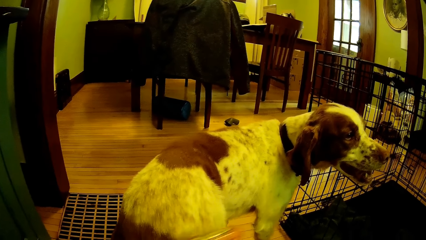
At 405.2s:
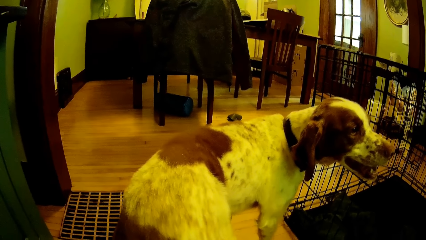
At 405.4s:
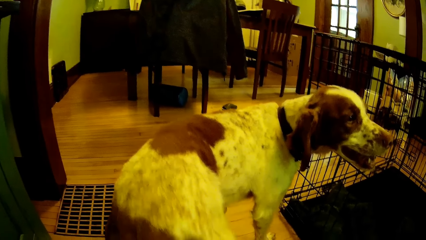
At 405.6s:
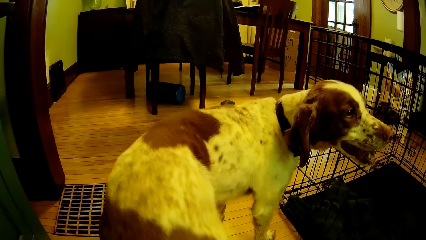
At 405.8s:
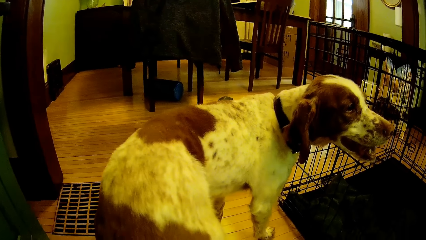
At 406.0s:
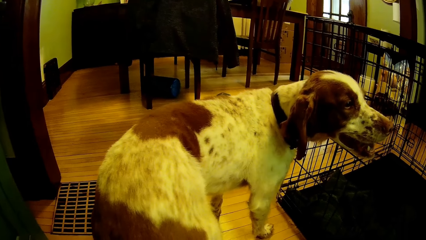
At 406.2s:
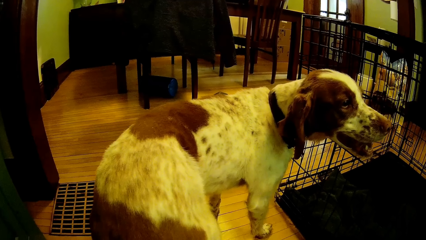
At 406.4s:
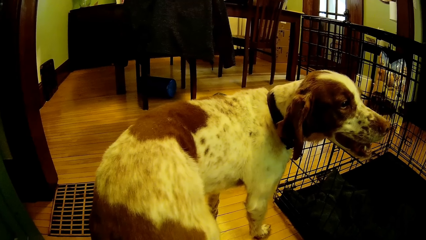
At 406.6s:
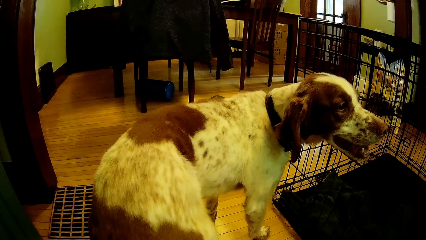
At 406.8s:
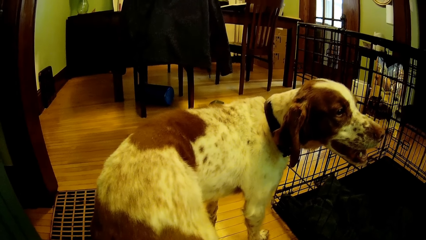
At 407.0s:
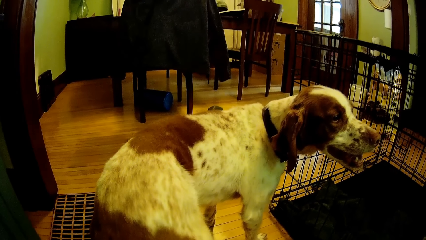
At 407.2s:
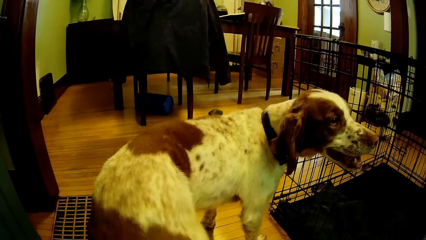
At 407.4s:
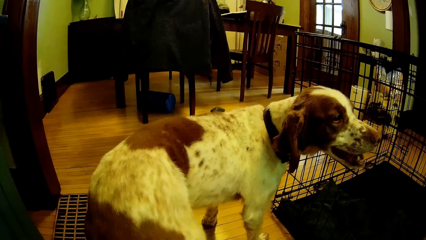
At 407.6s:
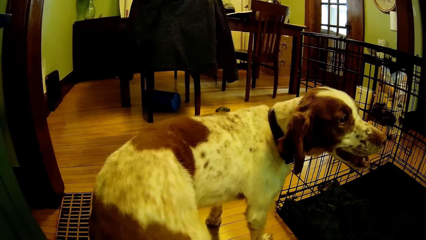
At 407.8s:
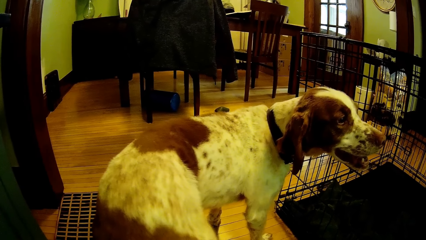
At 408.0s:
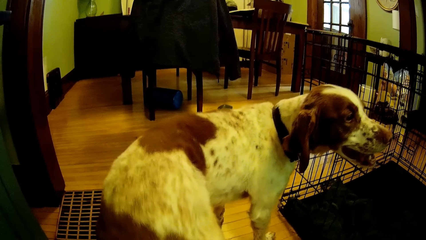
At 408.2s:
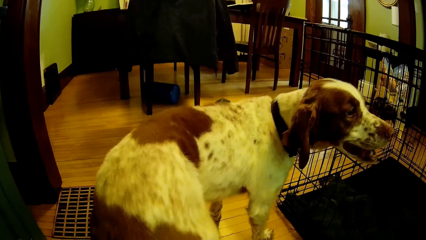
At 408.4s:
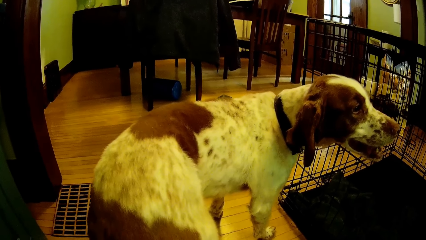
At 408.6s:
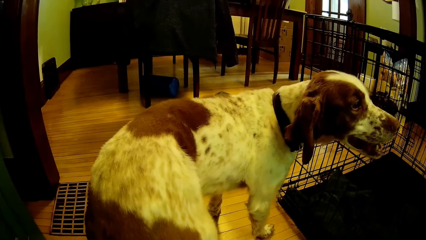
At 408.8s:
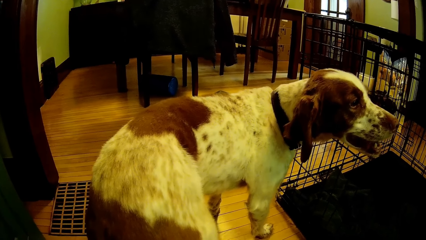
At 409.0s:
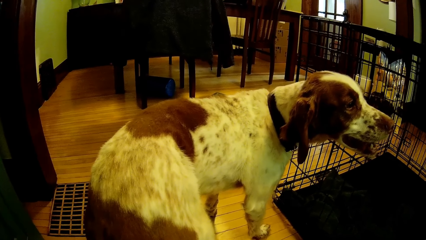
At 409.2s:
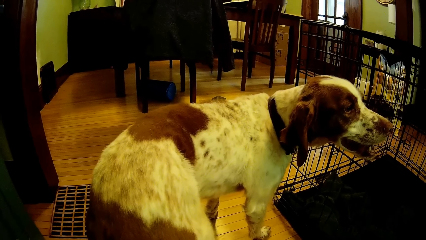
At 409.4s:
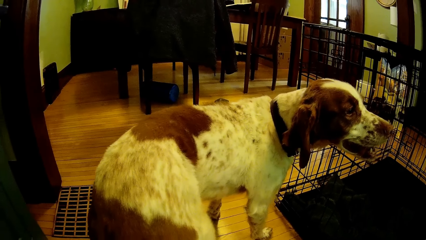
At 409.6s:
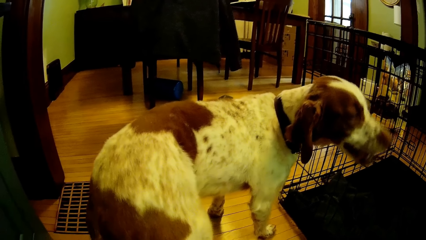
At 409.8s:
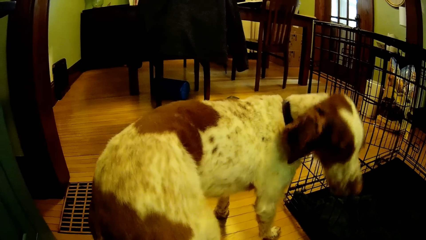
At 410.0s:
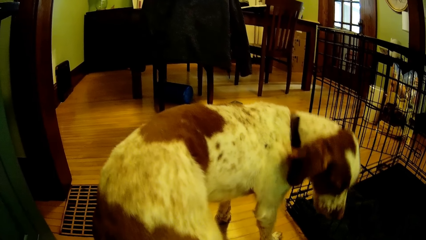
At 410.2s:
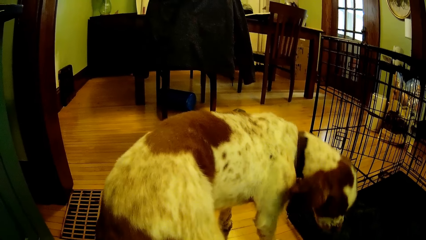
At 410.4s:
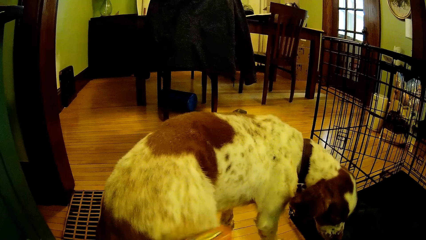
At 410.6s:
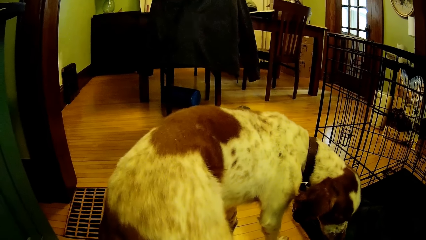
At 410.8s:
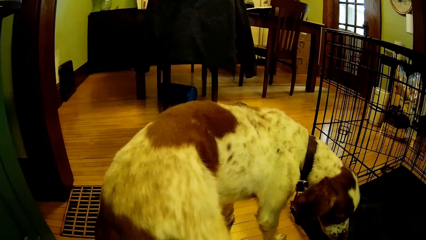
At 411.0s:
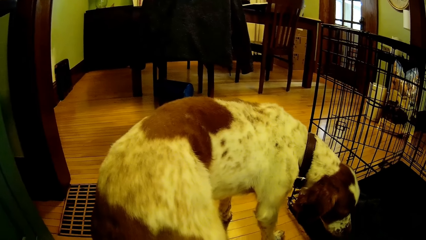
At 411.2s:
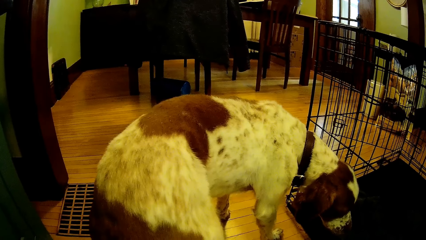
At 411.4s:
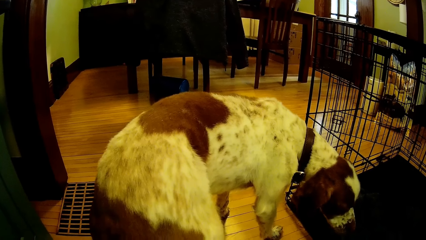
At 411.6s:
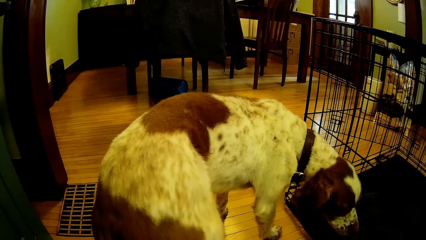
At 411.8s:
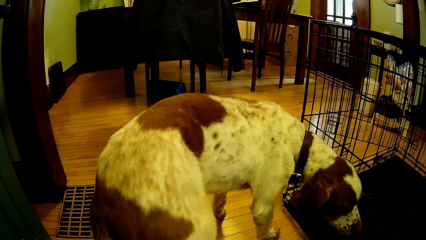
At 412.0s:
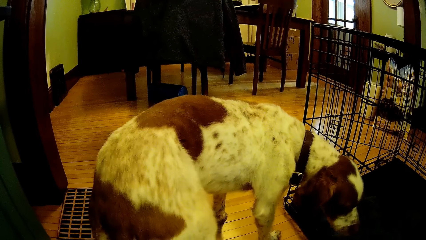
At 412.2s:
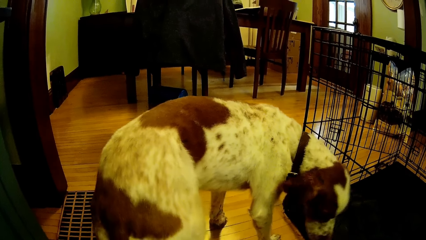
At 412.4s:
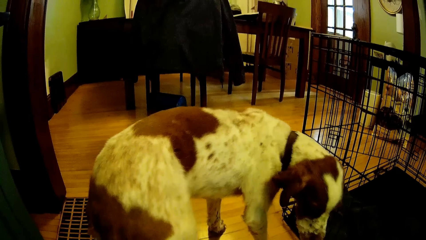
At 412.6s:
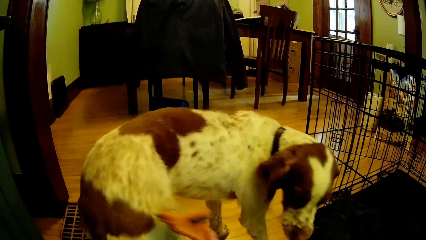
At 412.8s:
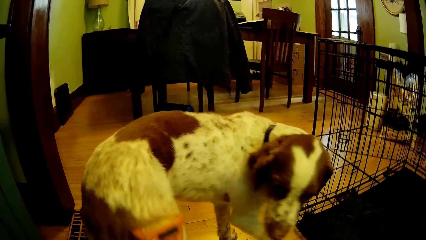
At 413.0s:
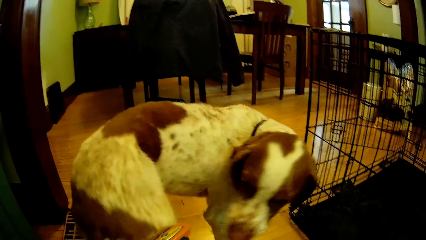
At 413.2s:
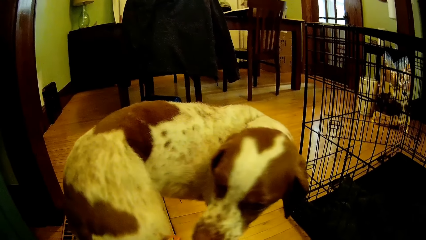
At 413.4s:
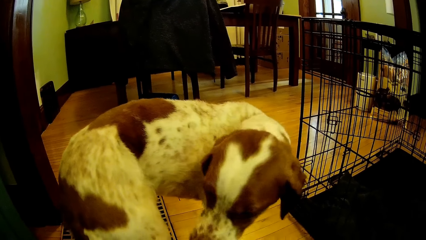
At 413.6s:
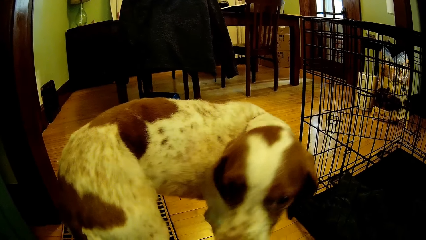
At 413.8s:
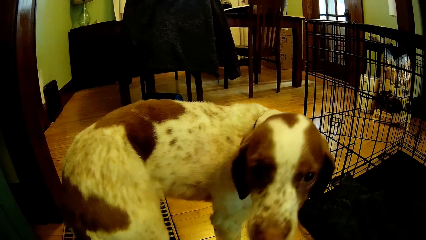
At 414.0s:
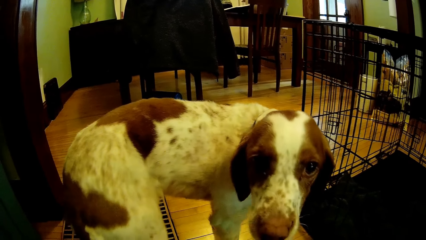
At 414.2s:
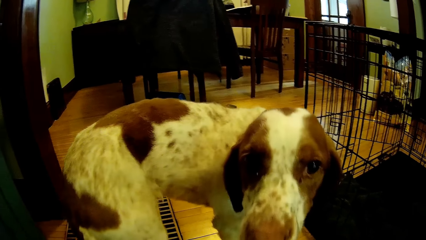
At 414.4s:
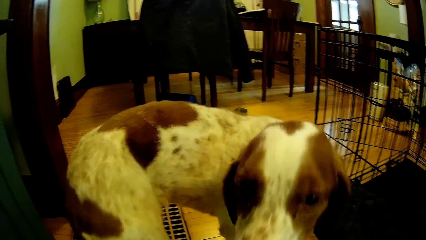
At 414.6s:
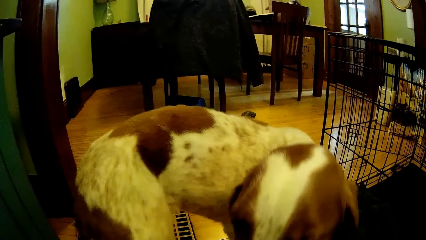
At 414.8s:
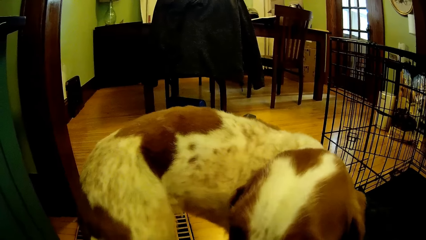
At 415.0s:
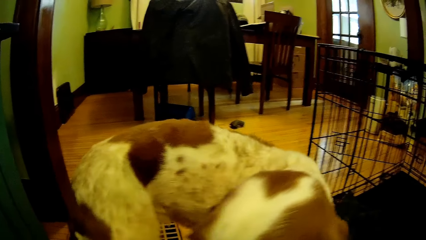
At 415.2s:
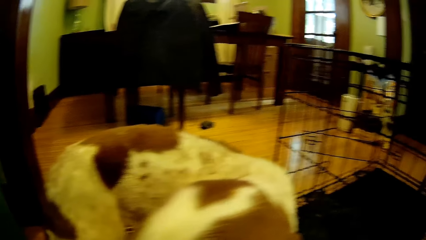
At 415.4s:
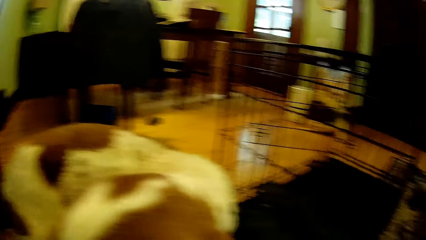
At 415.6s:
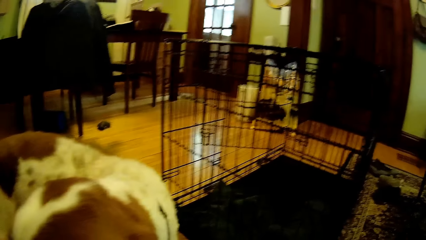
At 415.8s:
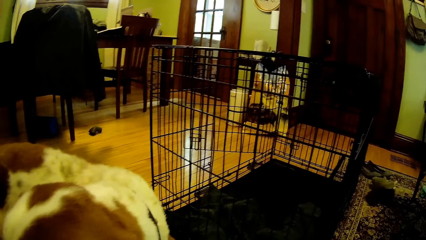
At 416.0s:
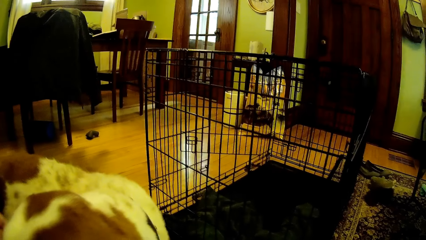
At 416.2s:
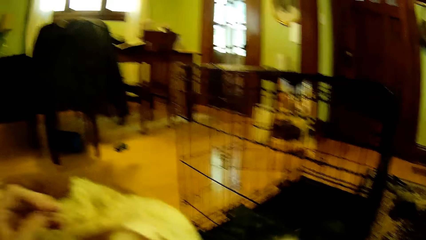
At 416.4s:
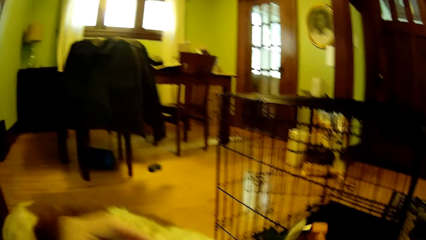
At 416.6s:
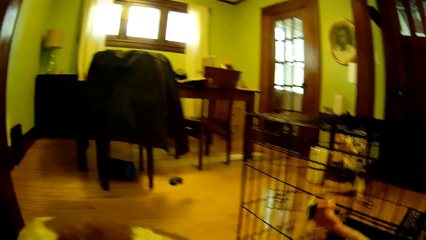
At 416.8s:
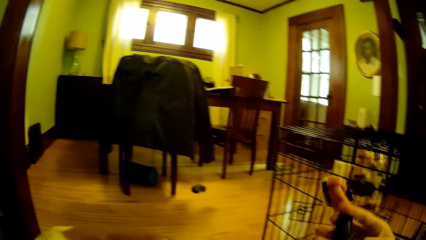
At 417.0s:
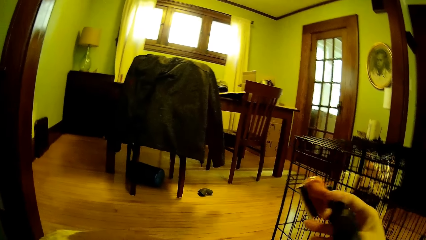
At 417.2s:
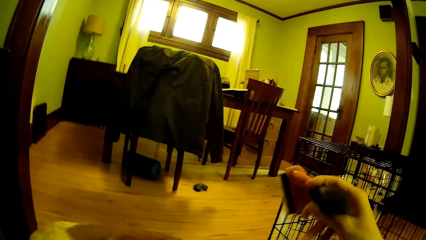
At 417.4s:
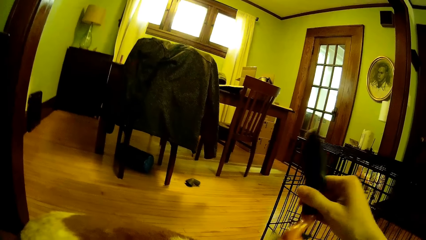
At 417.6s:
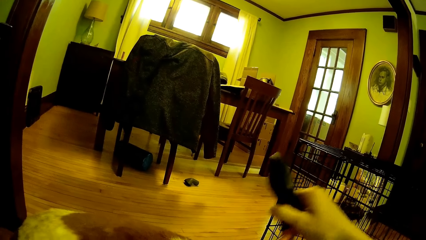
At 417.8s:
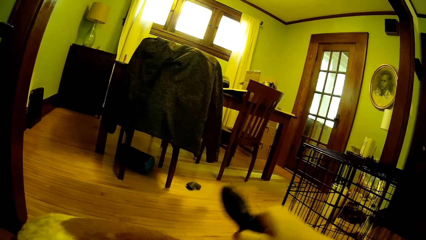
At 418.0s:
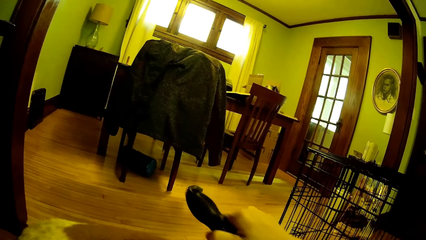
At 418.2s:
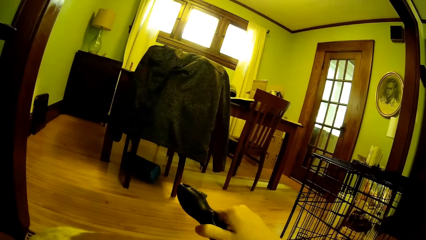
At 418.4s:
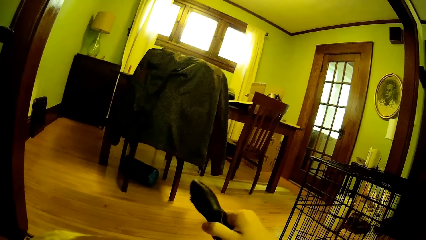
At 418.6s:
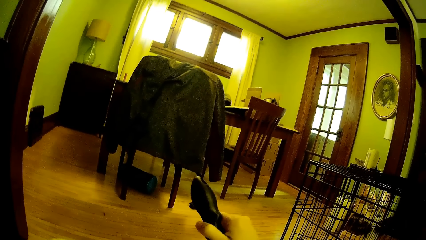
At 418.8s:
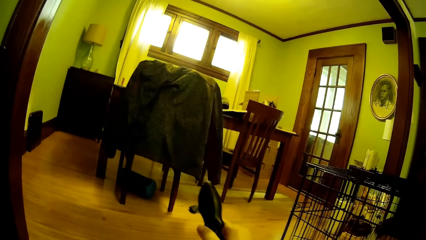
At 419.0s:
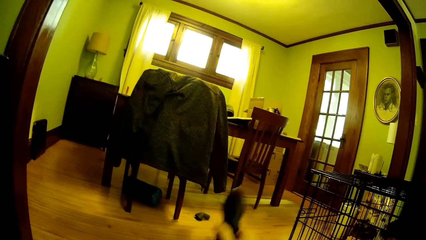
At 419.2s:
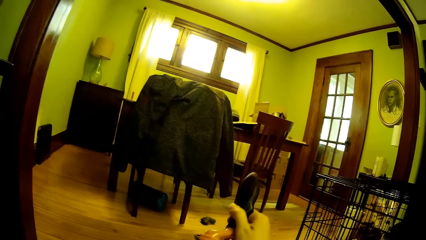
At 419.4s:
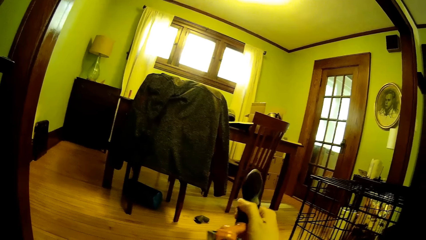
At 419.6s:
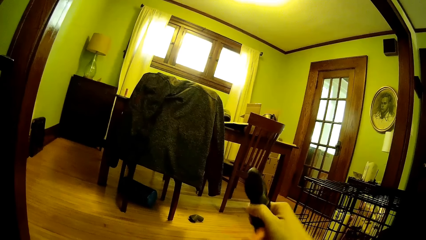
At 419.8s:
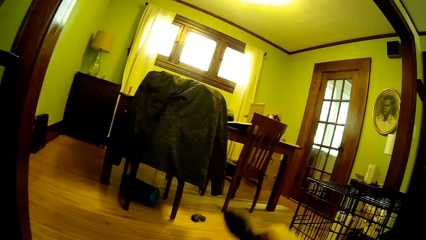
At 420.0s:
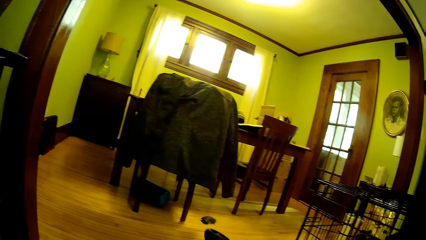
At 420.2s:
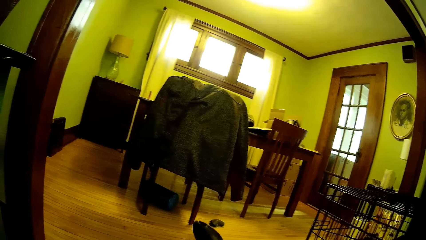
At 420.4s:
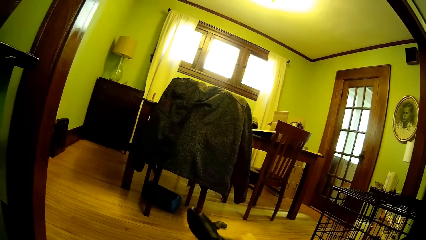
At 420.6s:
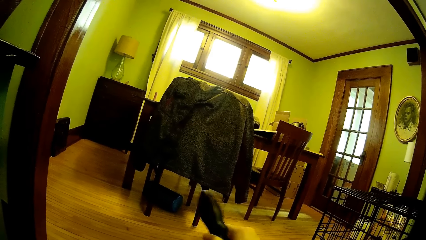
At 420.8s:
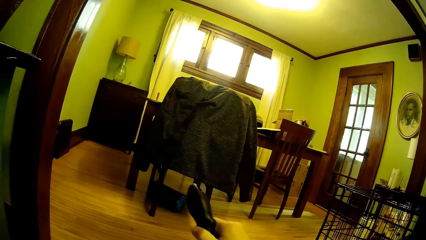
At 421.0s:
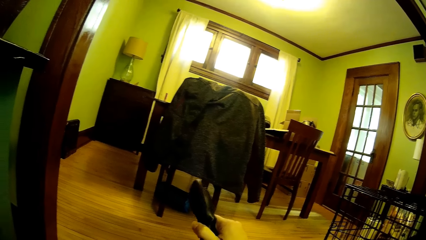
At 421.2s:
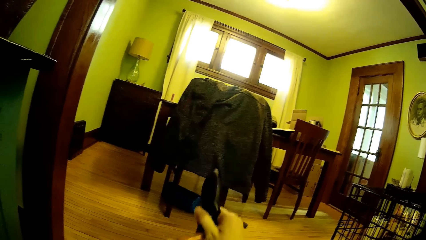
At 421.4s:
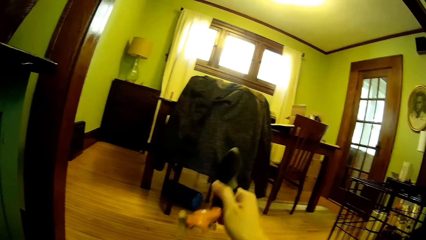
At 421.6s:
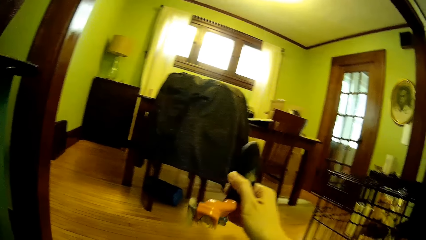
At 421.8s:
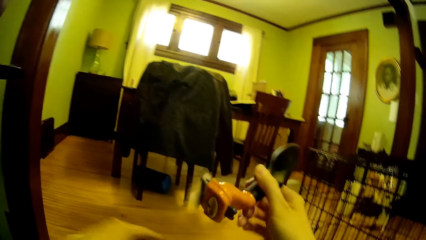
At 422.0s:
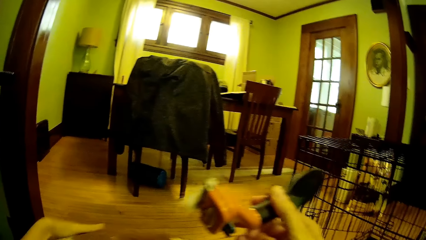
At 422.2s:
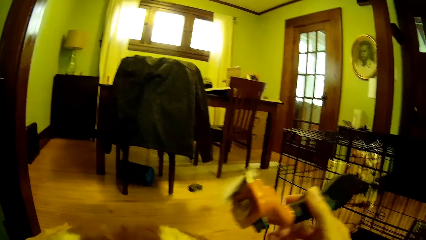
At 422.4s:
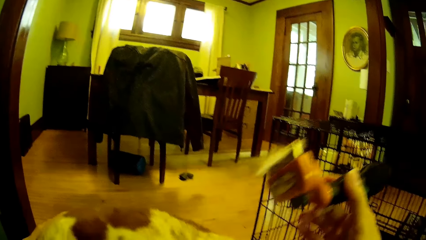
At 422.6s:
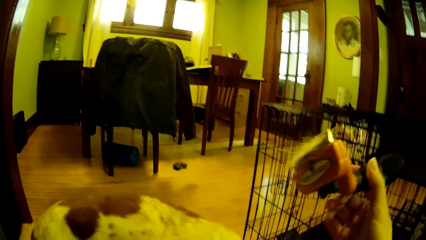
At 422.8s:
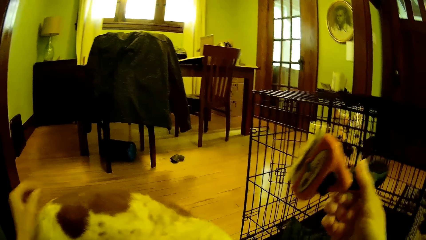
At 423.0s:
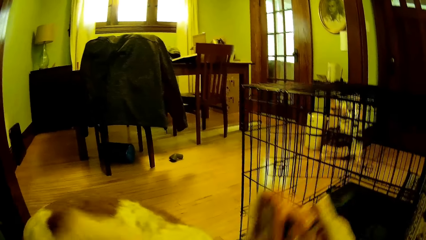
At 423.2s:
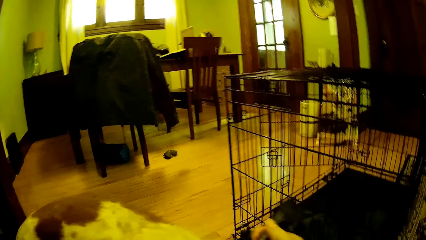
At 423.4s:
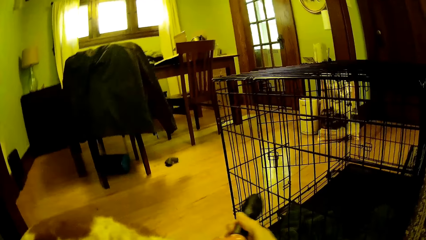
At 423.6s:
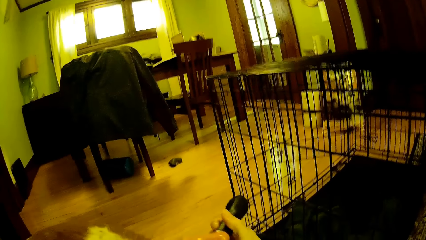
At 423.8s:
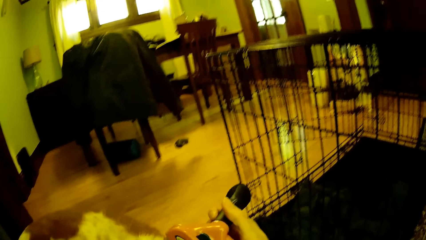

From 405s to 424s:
The camera wearer holds the de-shedding brush in his right hand. He turns the shaver on in the right hand. He scrapes the dog's body with the de-shedding brush in his right hand. He shaves the dog. He touches the dog.
